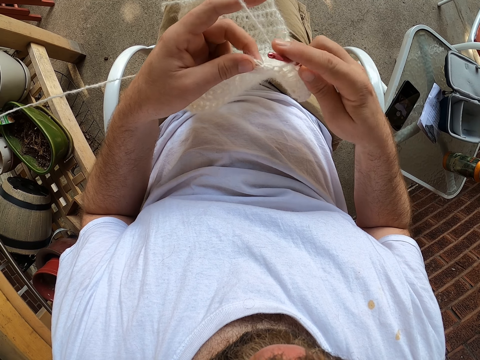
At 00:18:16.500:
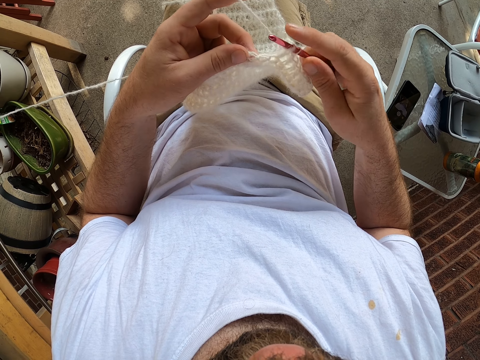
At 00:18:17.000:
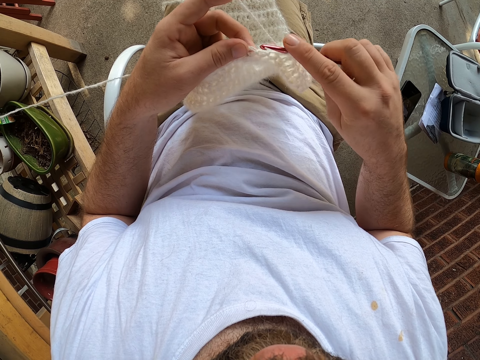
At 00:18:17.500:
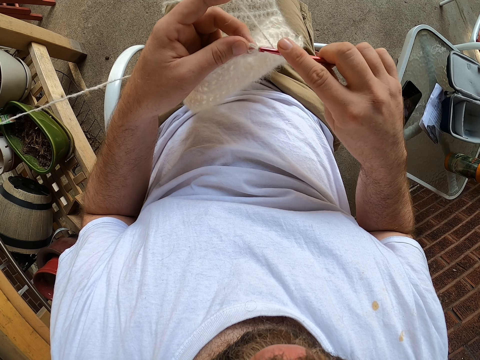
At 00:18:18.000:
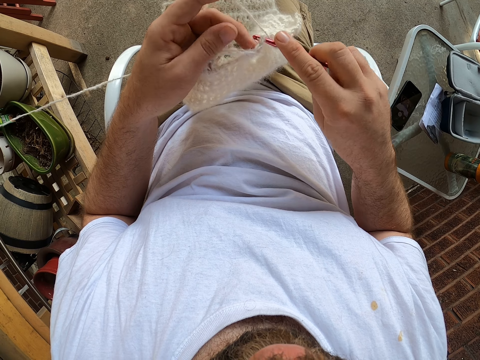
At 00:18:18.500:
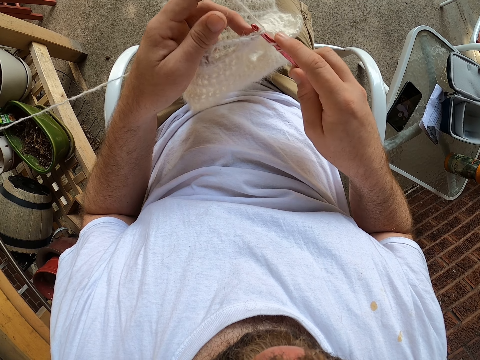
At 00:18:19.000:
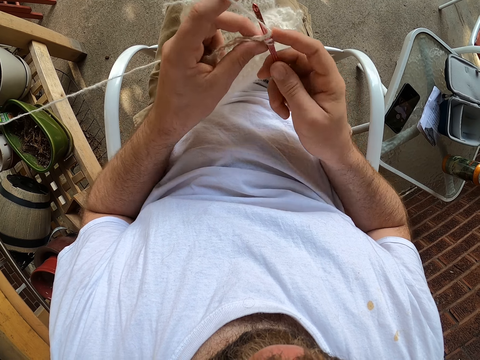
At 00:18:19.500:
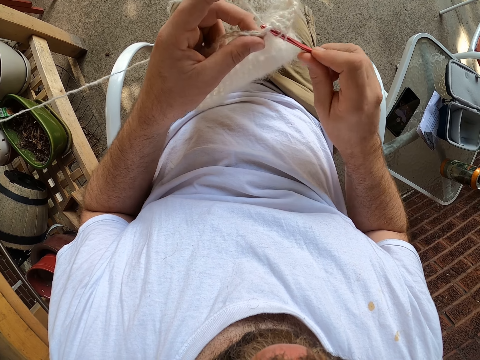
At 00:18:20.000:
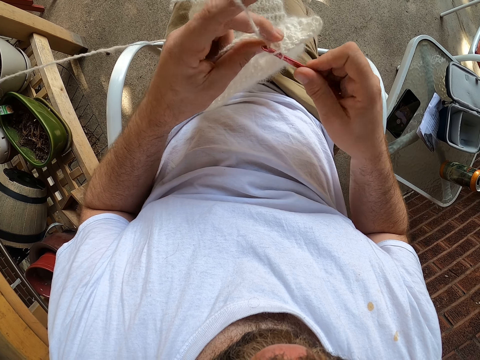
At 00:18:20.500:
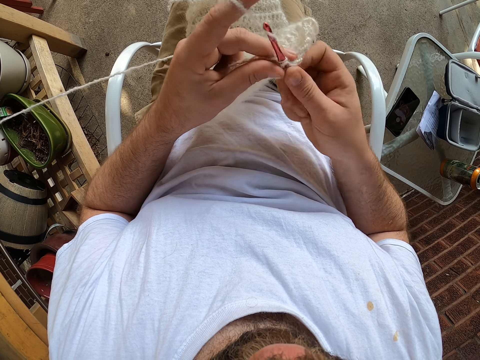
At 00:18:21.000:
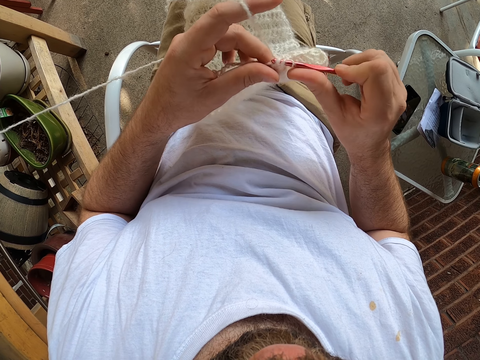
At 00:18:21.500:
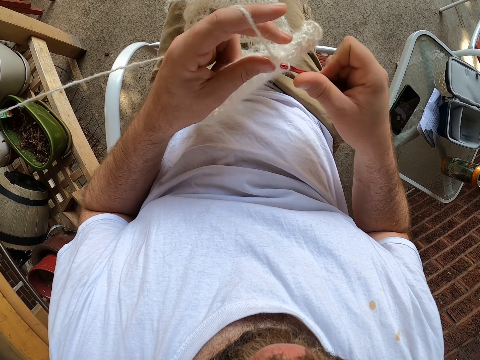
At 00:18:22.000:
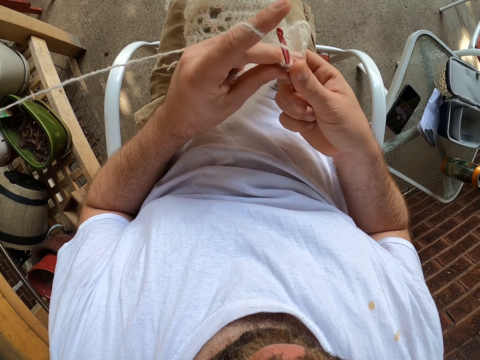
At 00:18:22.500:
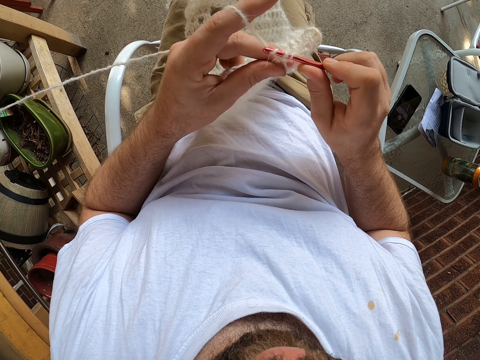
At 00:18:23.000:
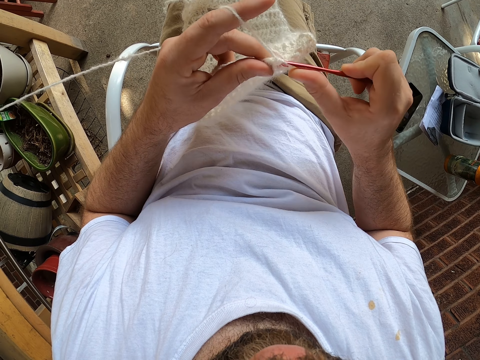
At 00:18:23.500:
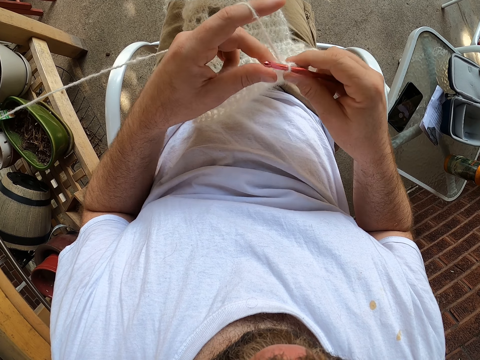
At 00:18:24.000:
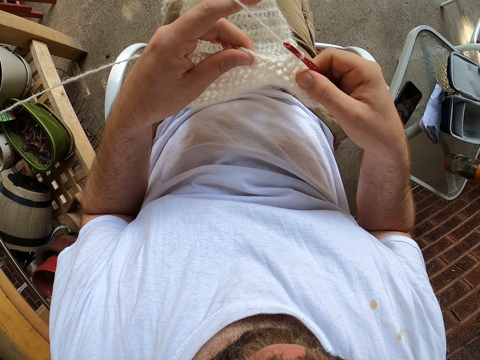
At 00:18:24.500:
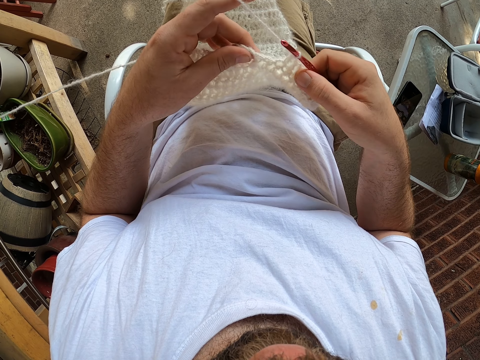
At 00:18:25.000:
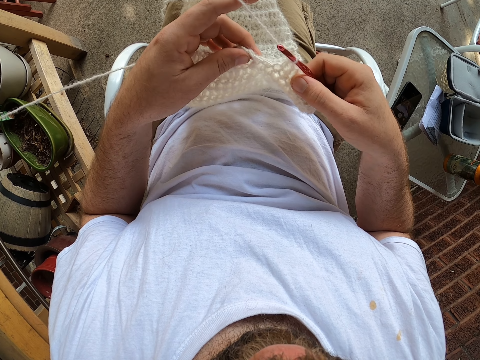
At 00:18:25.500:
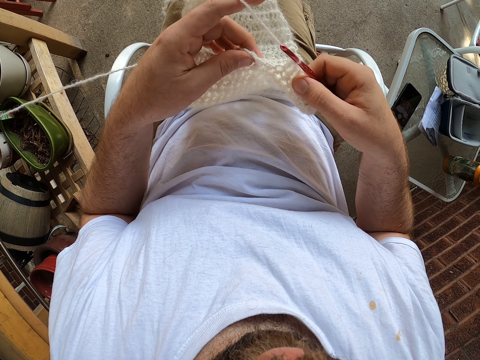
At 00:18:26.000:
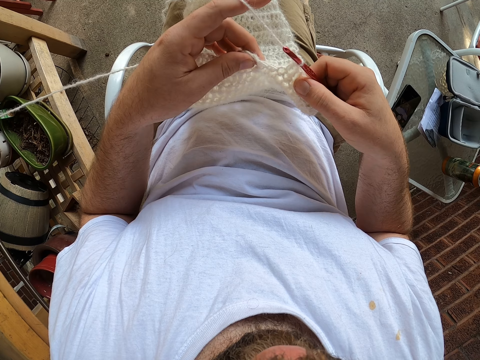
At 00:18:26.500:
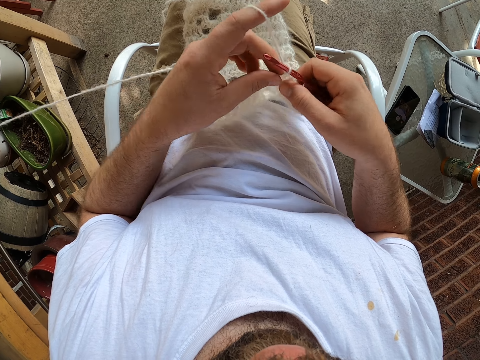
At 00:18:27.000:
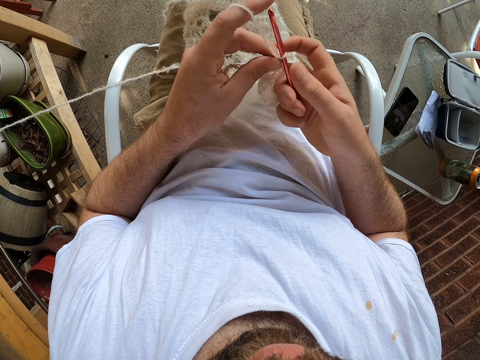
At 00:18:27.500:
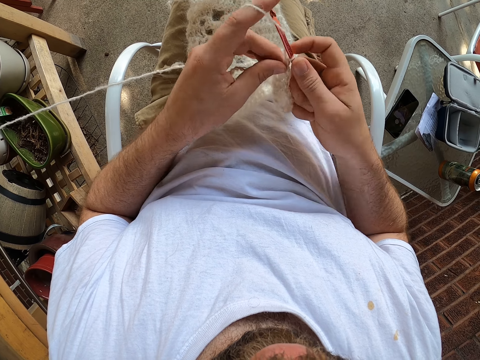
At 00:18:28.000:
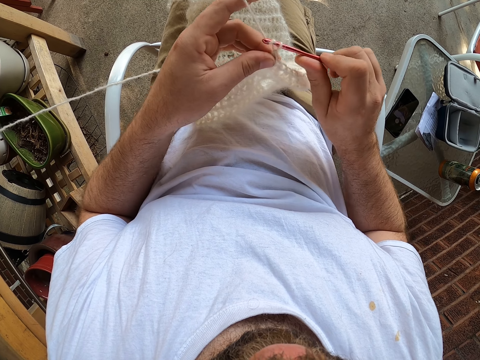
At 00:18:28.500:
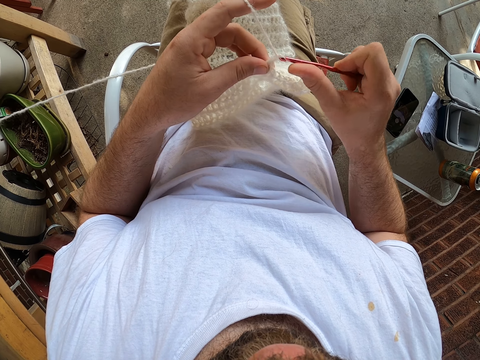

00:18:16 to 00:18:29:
The camera wearer knits a fabric. They check the fabric. They knit the fabric.

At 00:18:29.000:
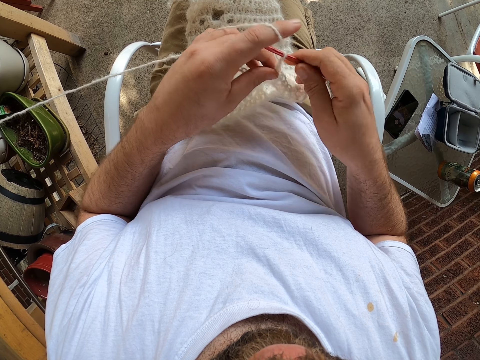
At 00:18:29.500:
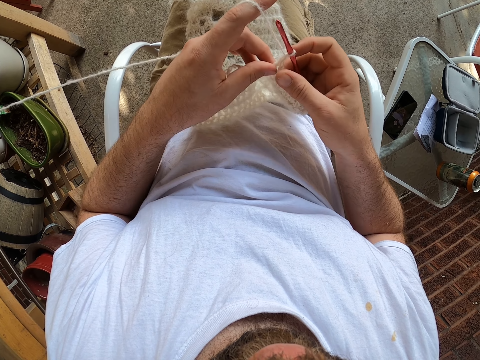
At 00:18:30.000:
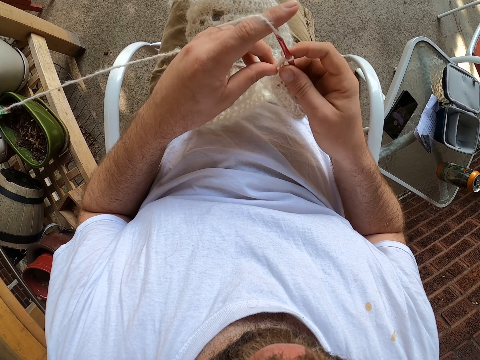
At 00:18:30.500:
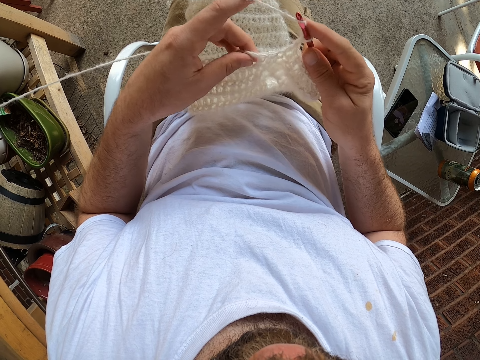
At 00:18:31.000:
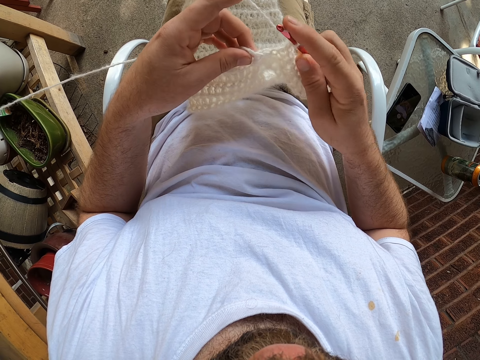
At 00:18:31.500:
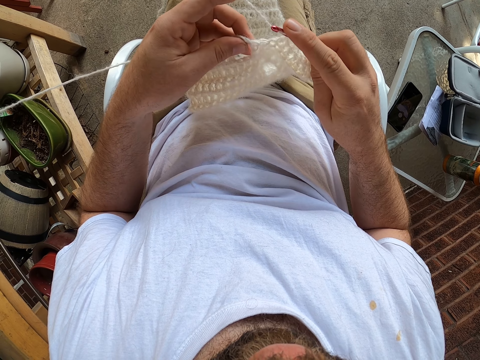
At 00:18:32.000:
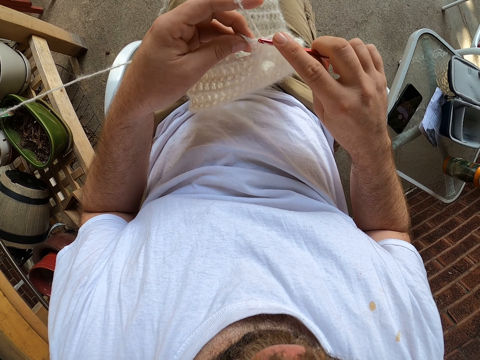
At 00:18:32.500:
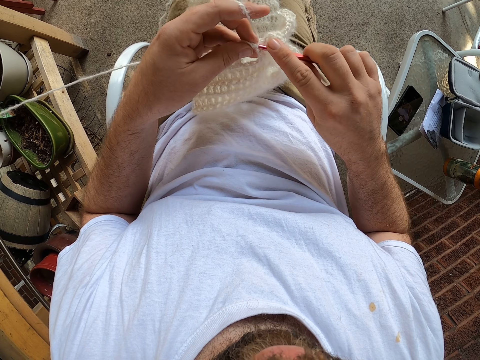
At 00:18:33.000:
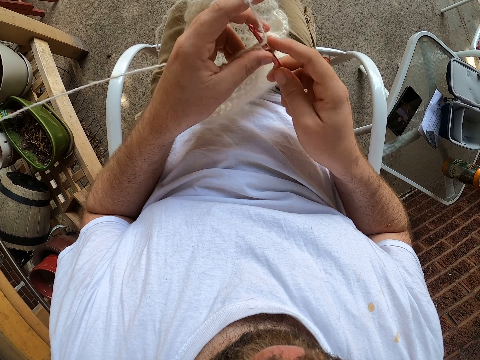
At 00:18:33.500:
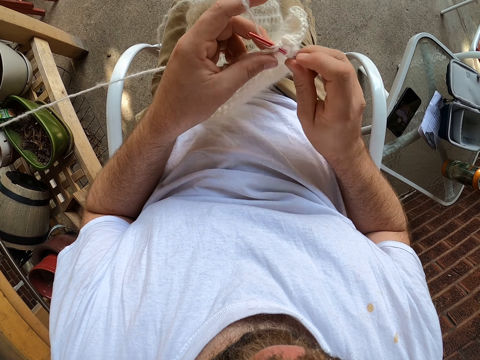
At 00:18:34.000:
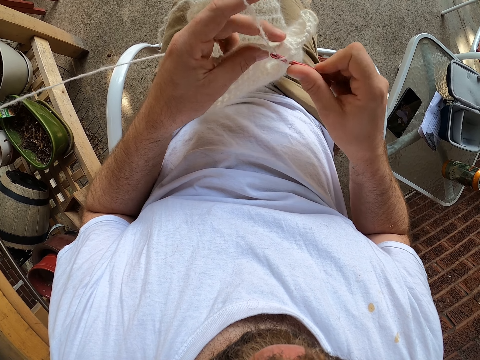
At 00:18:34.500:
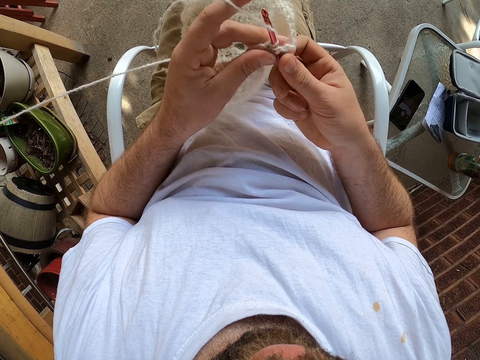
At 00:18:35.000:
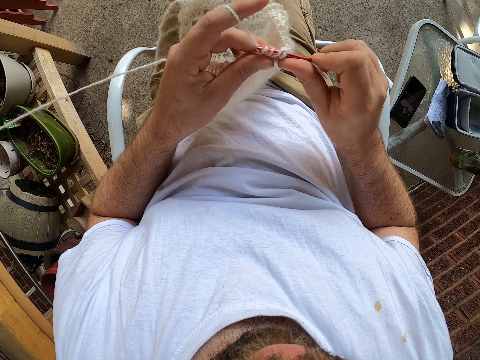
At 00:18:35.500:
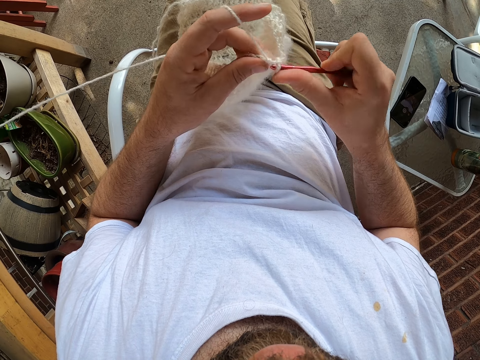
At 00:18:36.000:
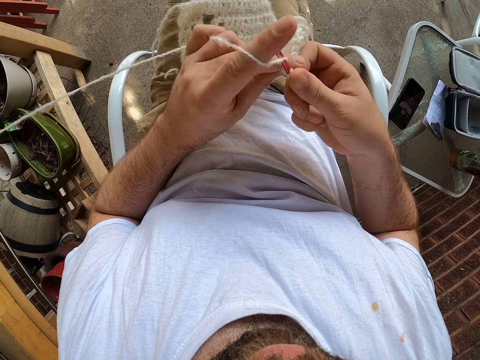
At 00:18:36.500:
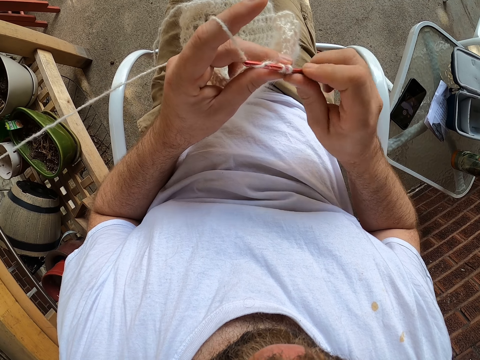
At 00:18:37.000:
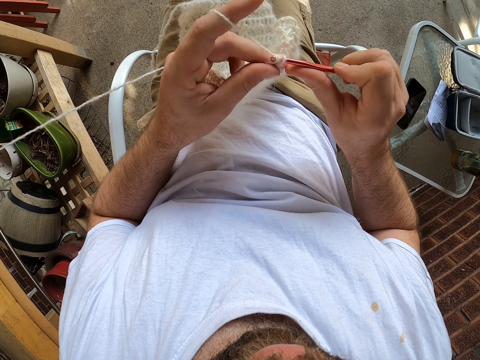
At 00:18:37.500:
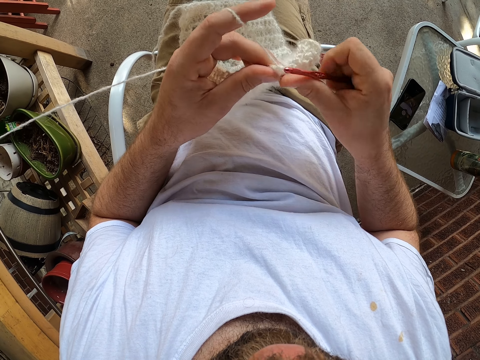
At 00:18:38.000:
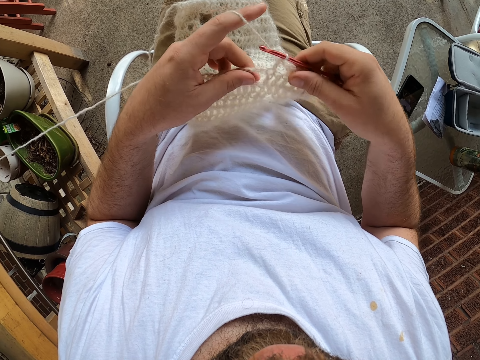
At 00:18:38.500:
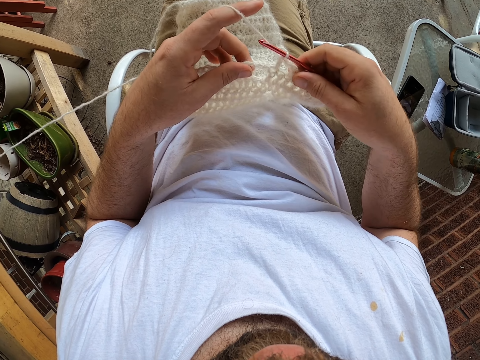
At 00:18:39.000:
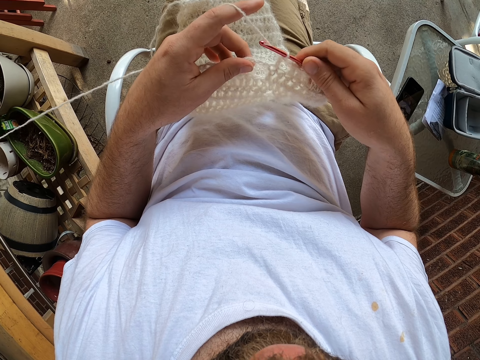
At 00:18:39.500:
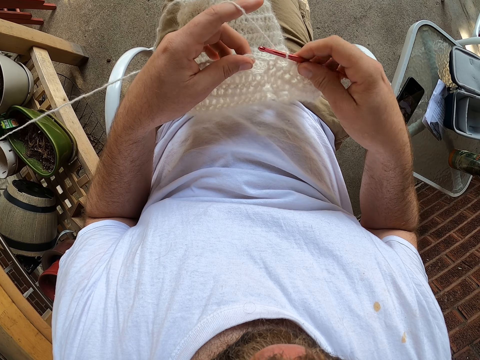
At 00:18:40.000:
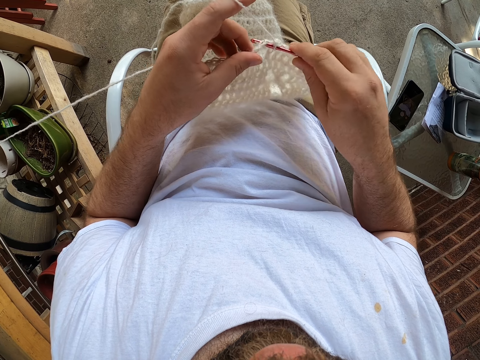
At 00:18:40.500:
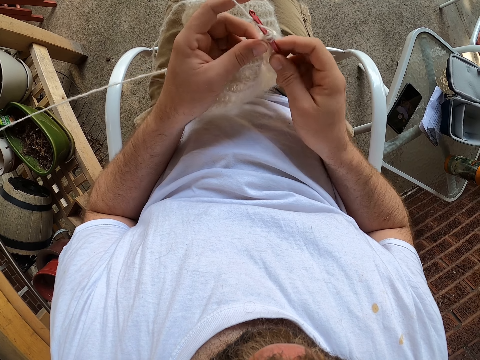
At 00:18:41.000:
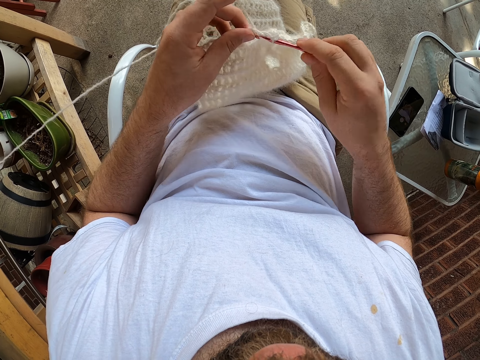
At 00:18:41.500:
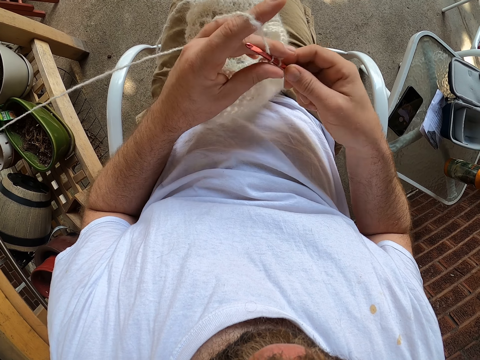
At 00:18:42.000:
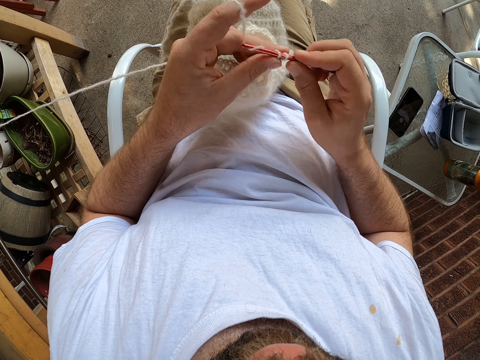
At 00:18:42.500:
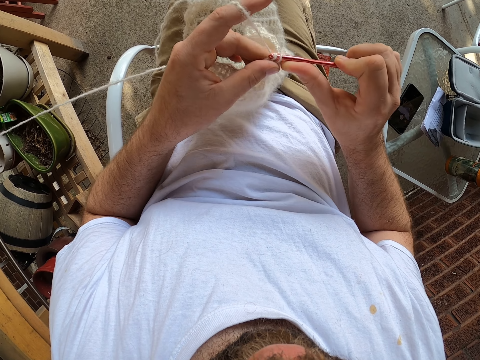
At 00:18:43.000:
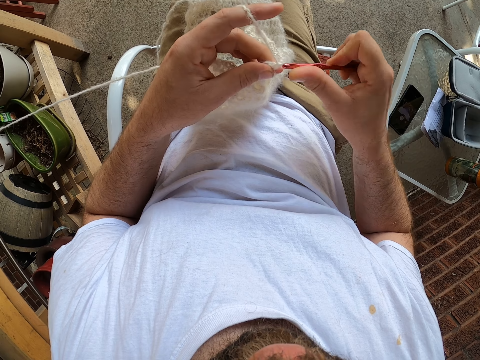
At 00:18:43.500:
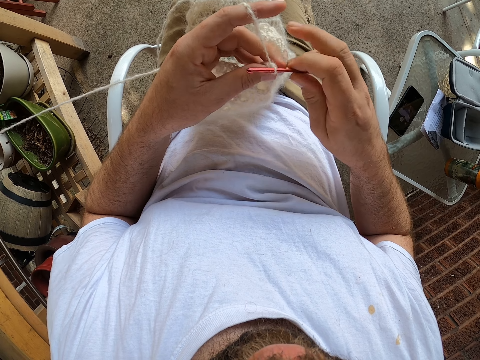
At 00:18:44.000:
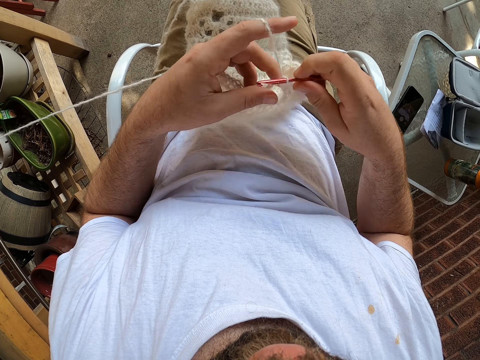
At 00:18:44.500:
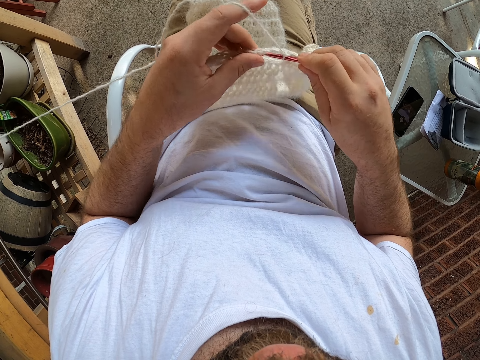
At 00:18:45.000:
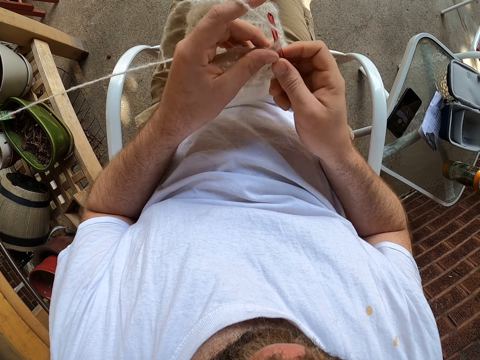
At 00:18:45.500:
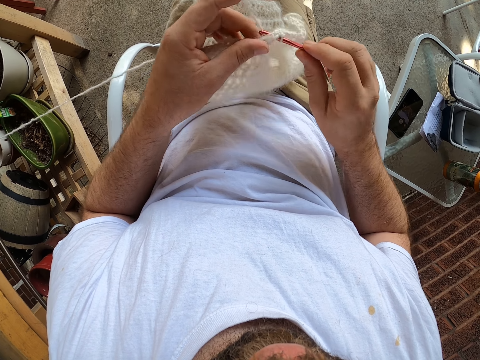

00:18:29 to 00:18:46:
The camera wearer checks the fabric. They knit the fabric. They check the fabric. They knit the fabric.
